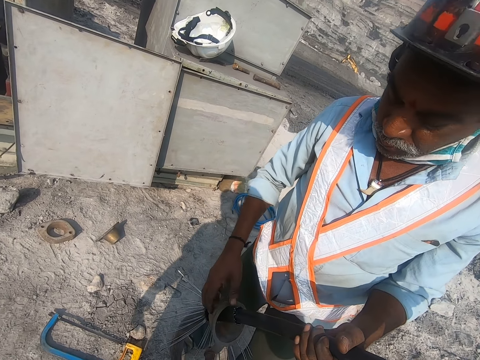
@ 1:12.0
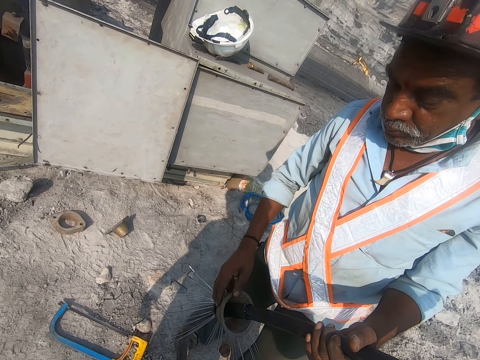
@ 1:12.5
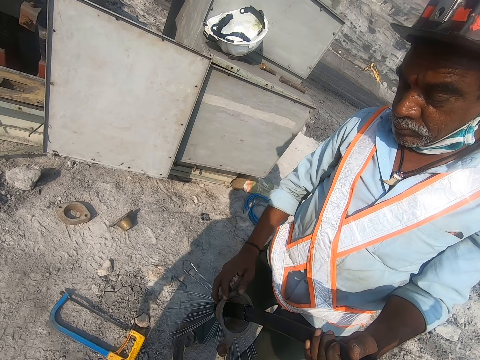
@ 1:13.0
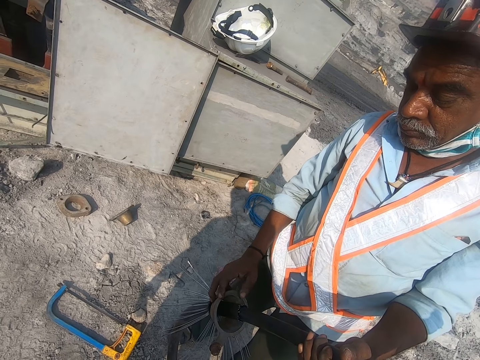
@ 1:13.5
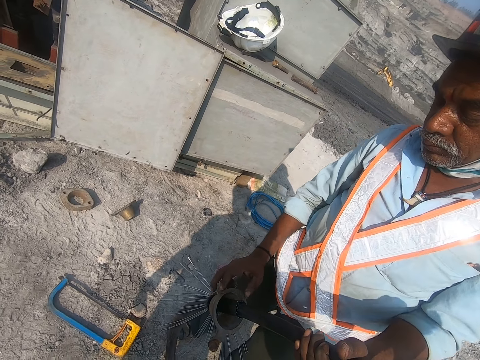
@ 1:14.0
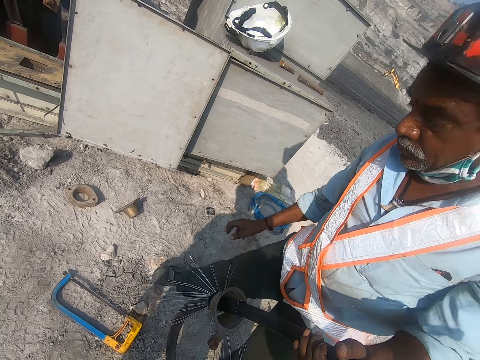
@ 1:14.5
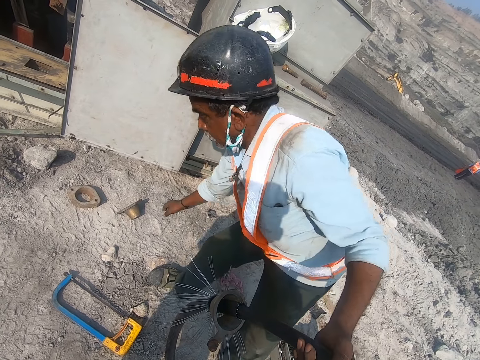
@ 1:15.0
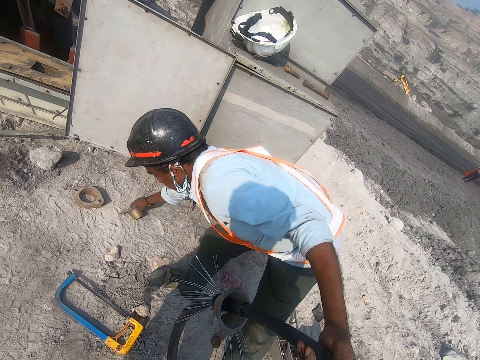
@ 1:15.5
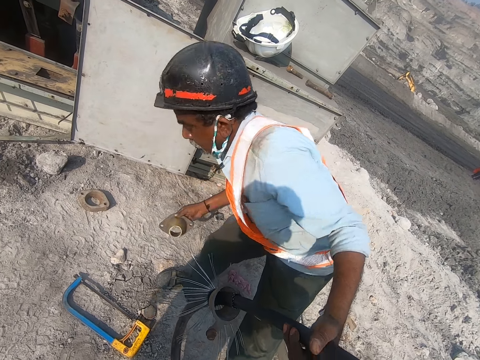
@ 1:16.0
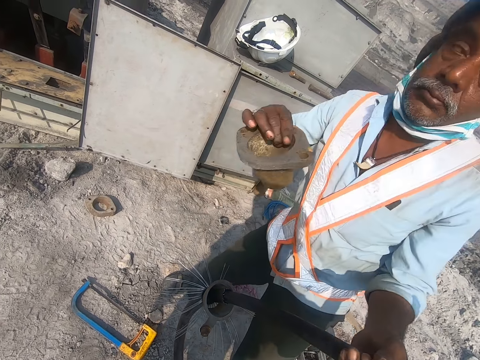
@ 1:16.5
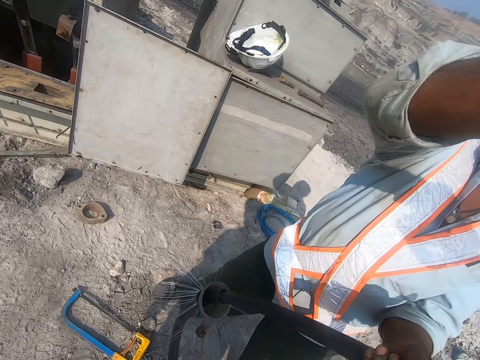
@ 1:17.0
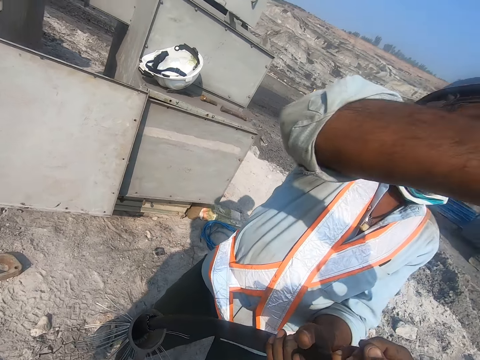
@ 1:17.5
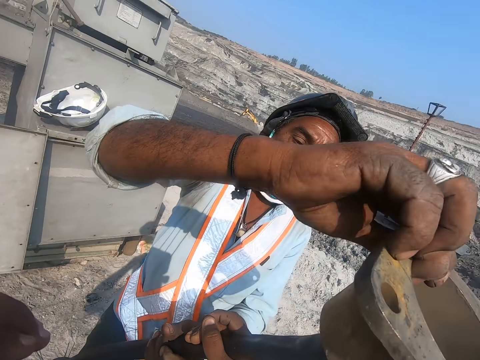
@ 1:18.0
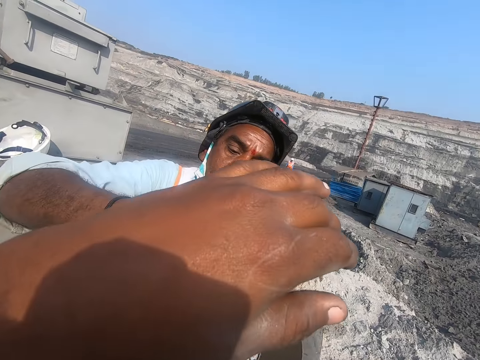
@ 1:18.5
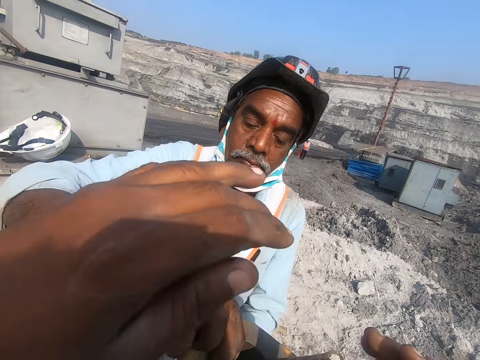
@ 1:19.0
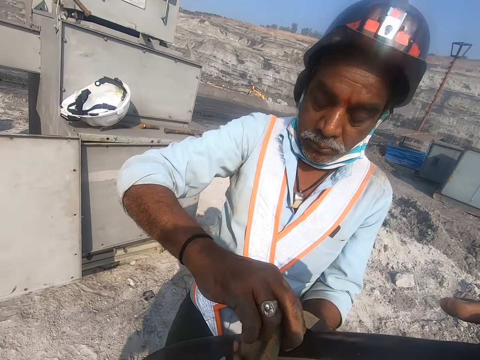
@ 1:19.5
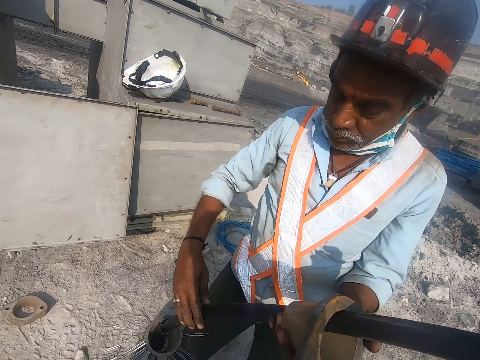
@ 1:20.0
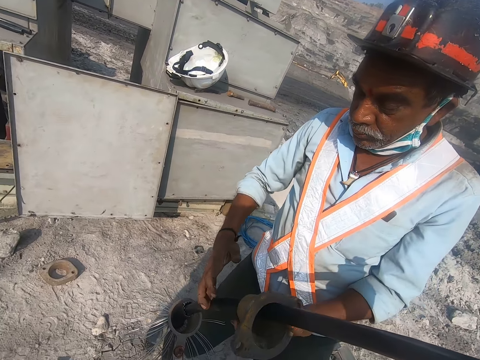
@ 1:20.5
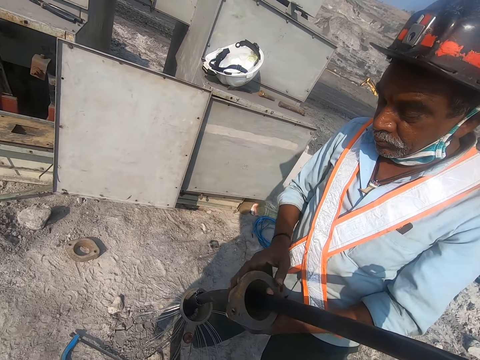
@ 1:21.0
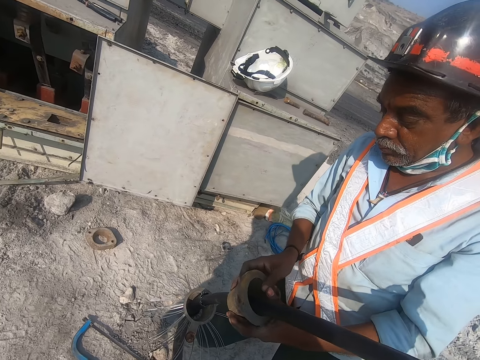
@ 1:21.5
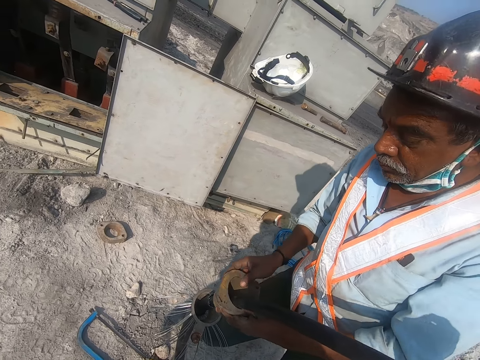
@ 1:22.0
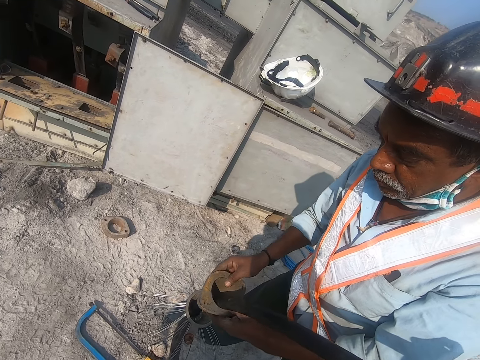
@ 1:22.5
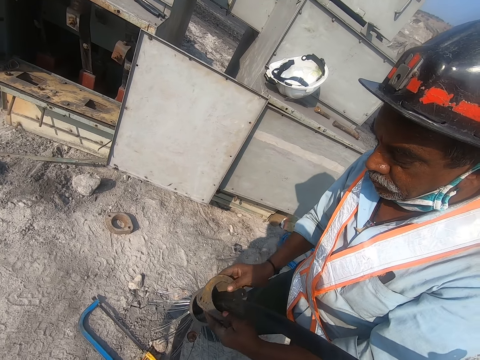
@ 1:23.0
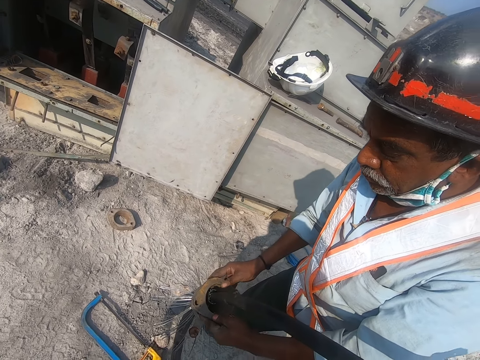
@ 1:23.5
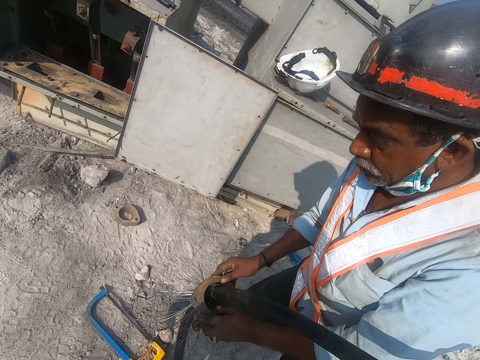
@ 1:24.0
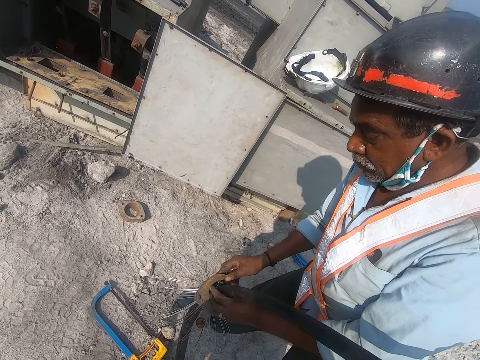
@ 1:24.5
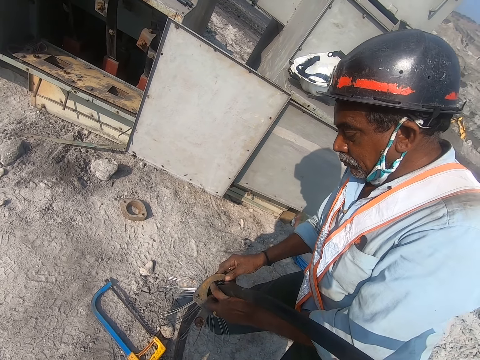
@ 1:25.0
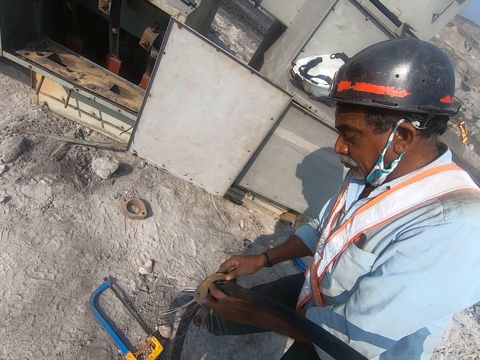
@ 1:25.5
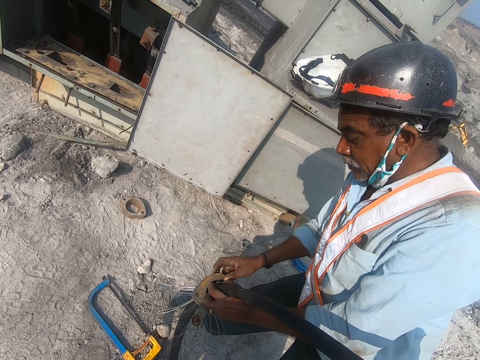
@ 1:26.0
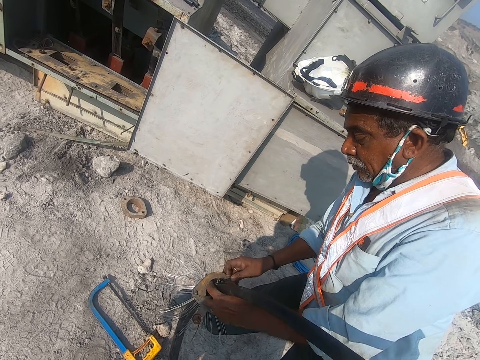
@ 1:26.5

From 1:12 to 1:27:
A man takes an object on the ground. The man puts the object through the wire on the pipe.

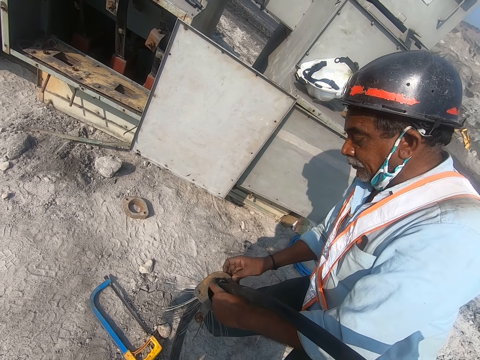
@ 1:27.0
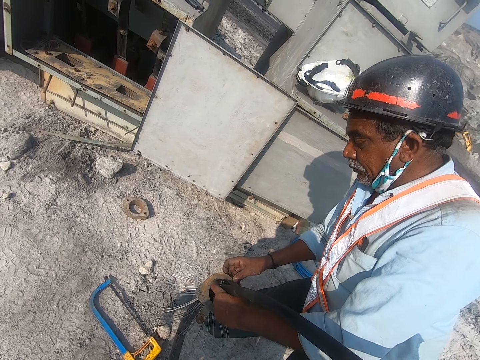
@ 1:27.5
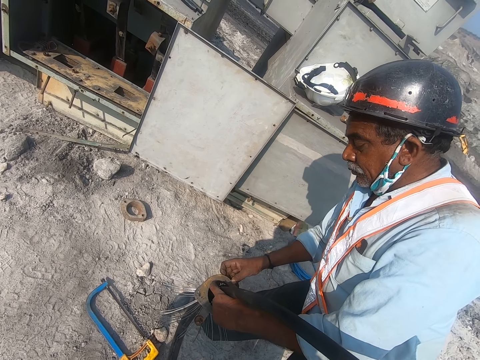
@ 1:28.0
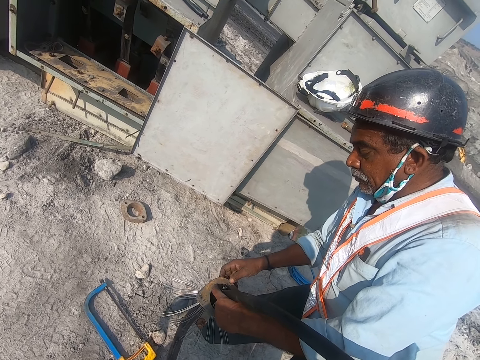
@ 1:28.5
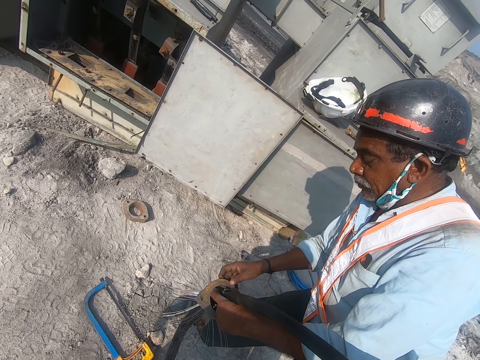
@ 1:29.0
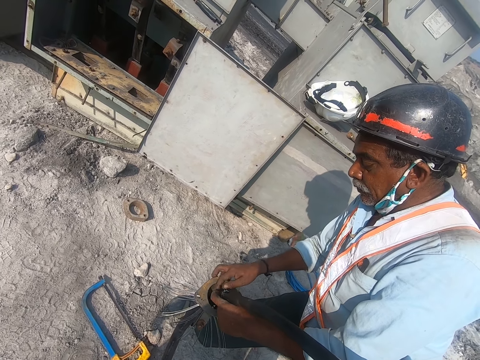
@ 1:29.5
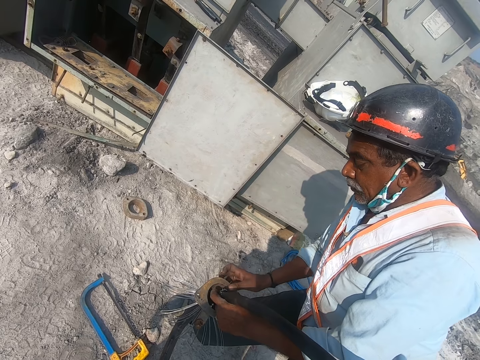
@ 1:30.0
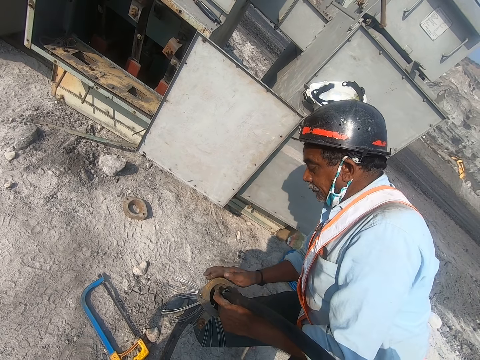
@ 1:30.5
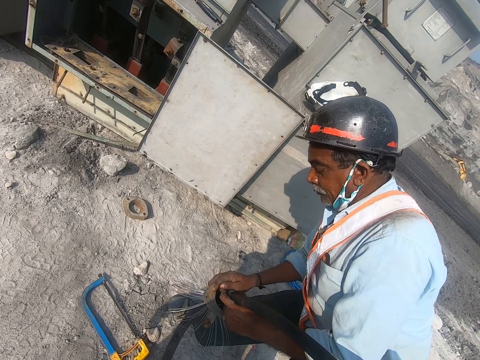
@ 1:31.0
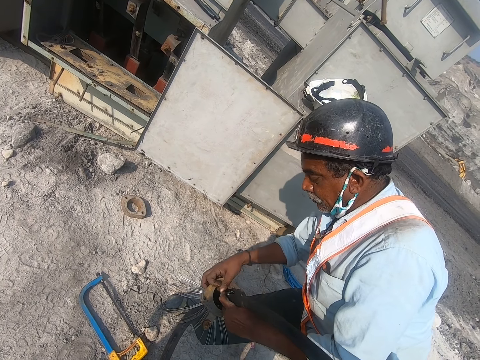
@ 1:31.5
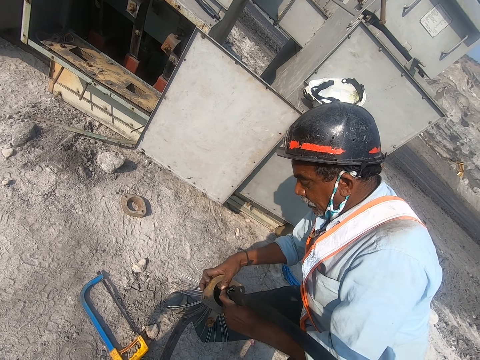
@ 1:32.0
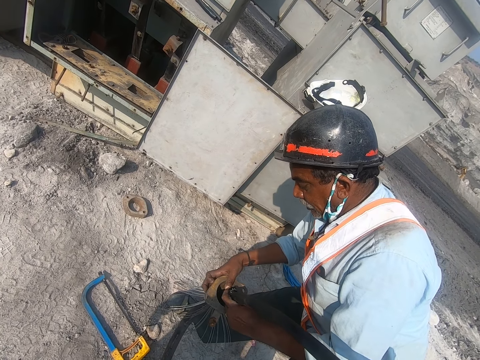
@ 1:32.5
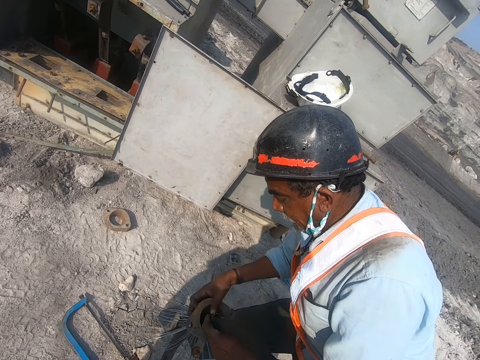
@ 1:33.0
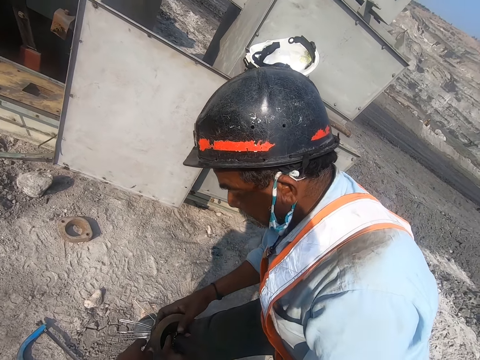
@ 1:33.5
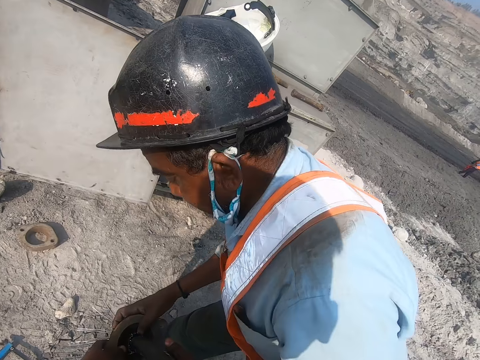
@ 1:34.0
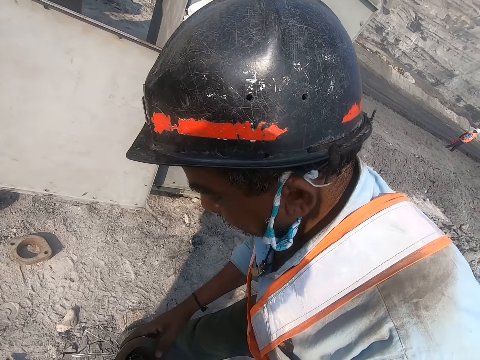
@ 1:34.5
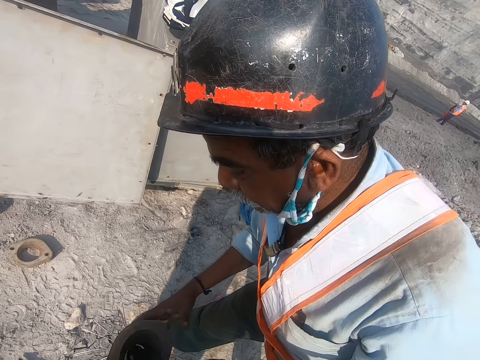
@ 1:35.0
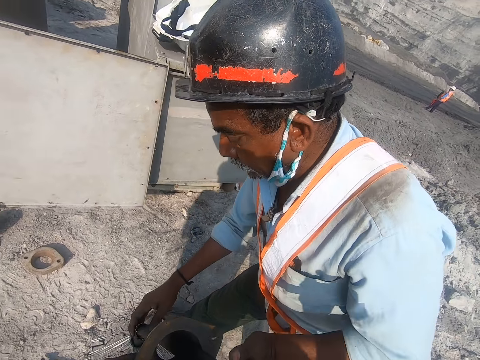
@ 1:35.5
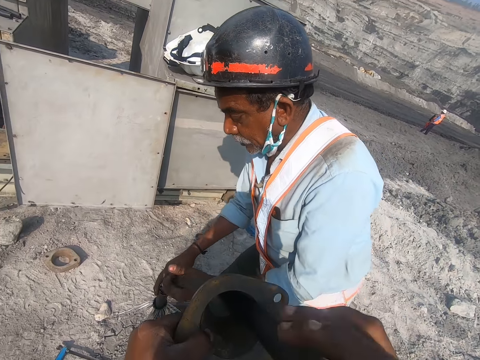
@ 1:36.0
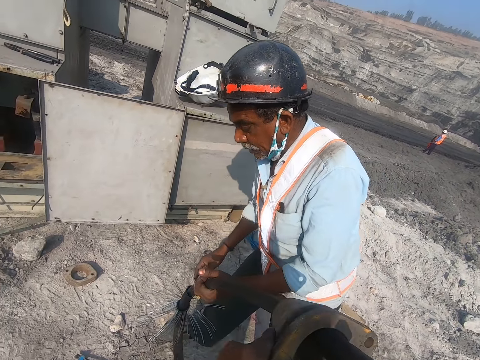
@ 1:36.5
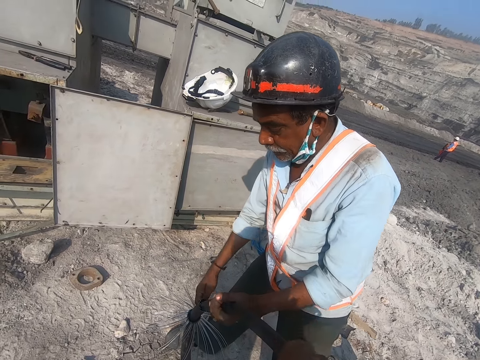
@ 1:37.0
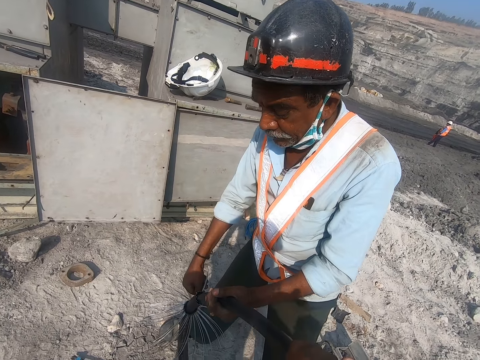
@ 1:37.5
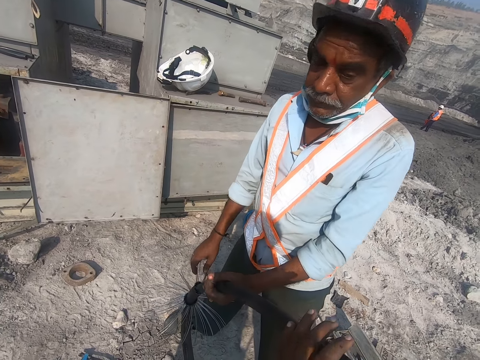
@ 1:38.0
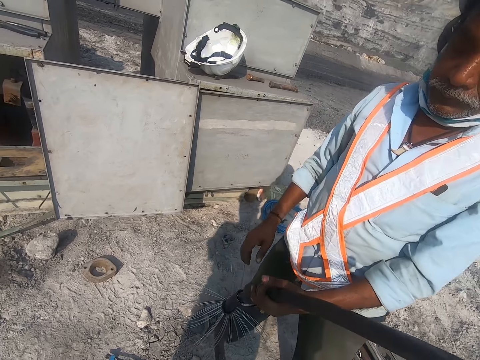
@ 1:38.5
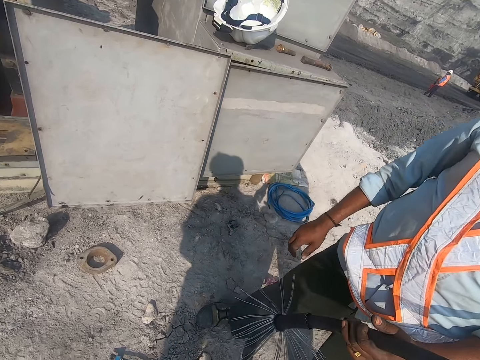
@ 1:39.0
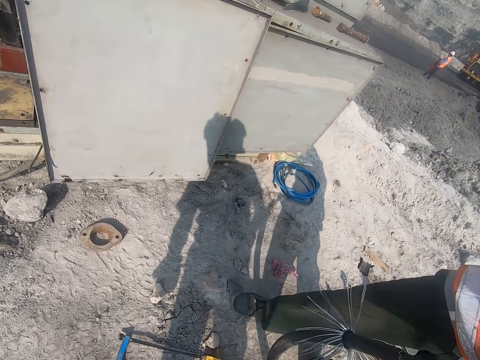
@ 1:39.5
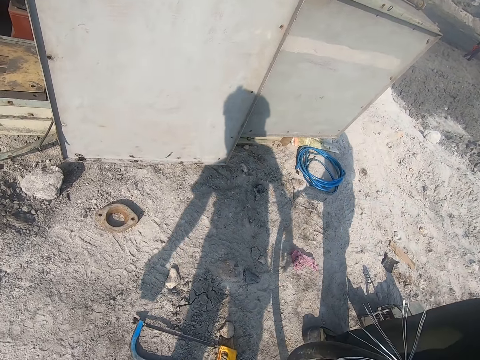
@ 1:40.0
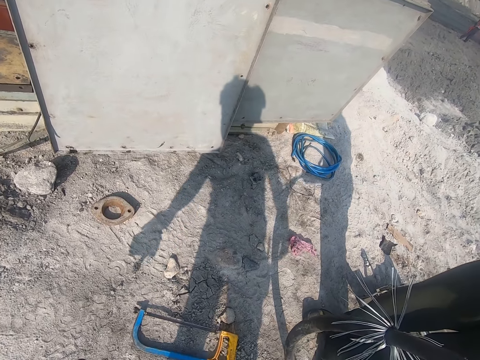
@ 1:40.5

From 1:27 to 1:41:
The camera wearer pulls an object through the wire. A man sorts the wires. The camera wearer removes something from the pipe and removes the hands from the wire.
